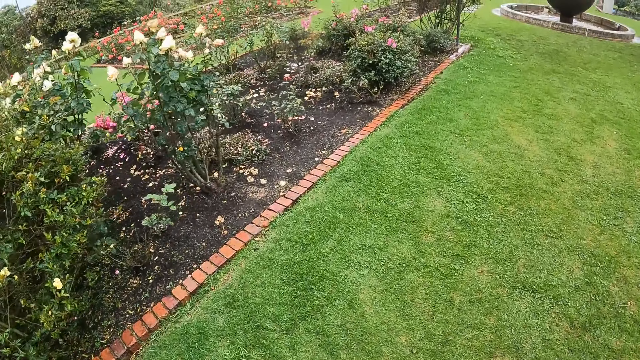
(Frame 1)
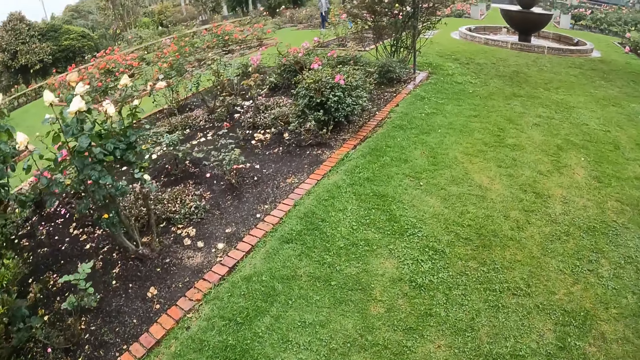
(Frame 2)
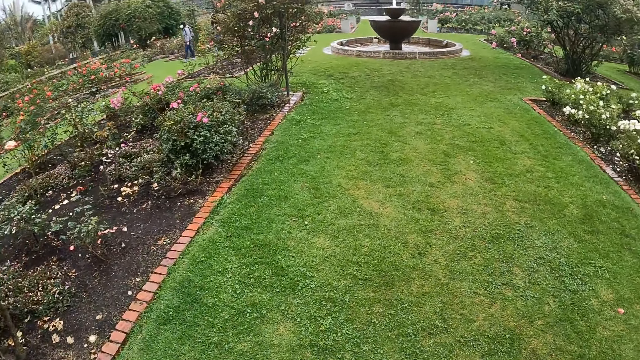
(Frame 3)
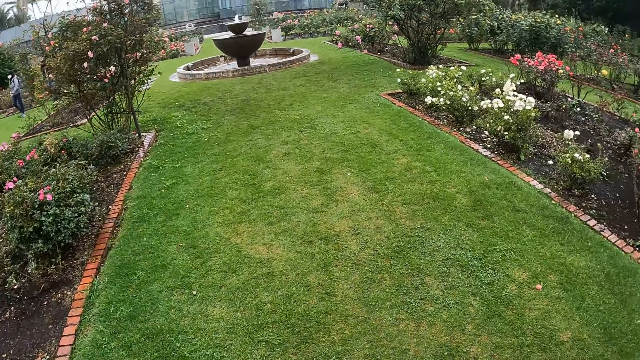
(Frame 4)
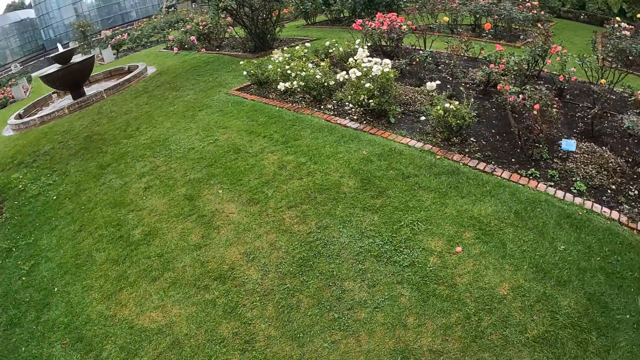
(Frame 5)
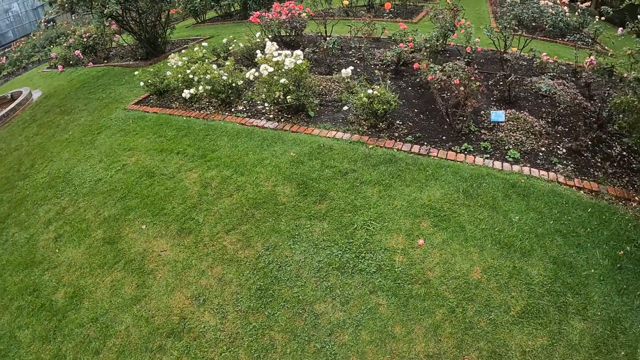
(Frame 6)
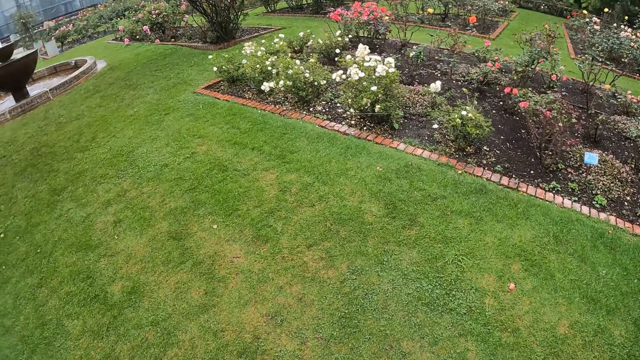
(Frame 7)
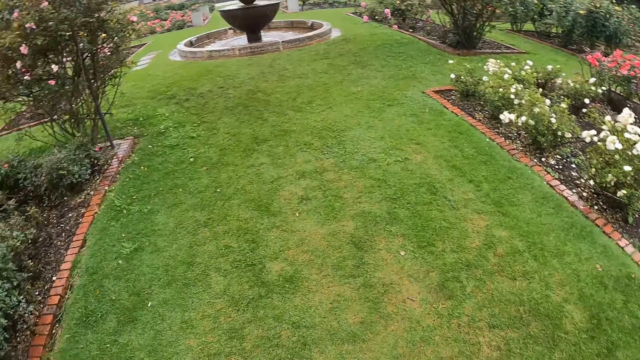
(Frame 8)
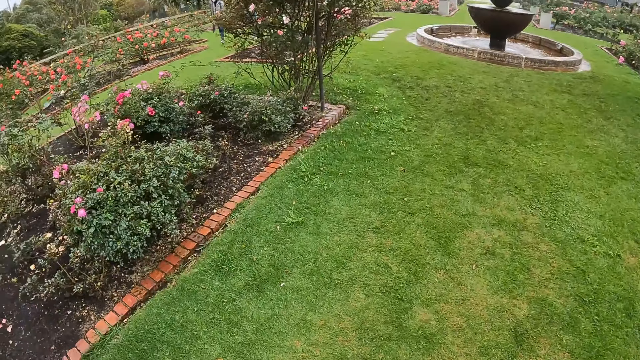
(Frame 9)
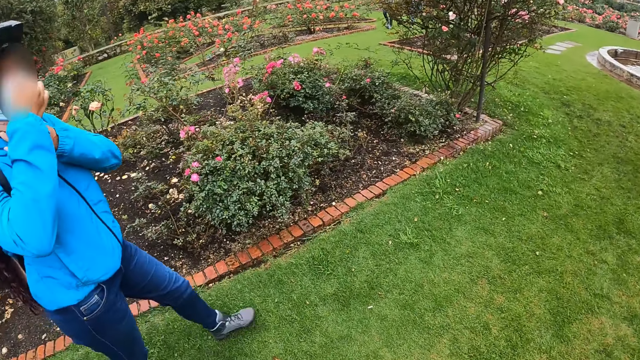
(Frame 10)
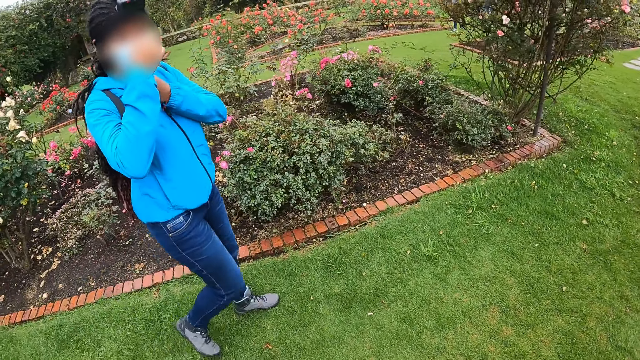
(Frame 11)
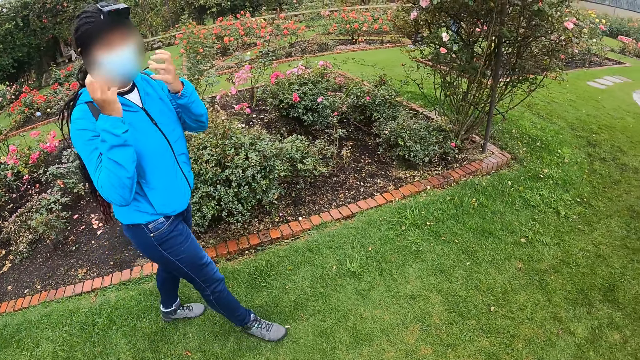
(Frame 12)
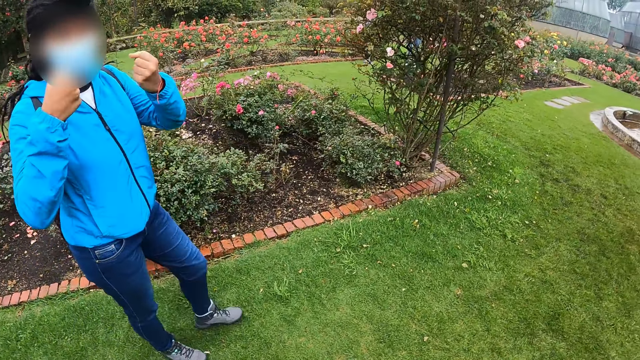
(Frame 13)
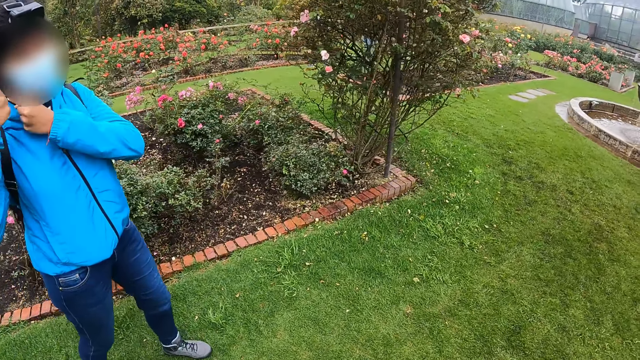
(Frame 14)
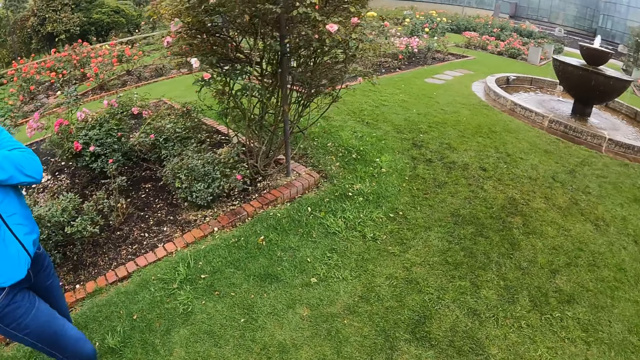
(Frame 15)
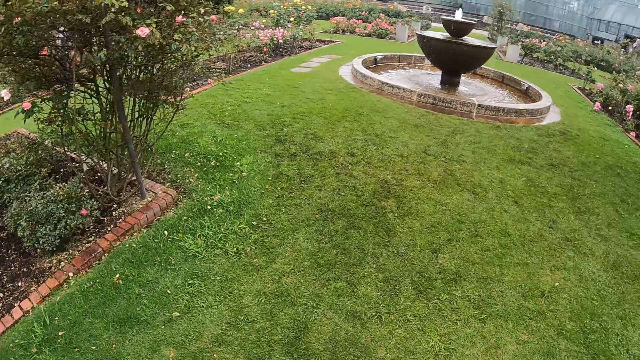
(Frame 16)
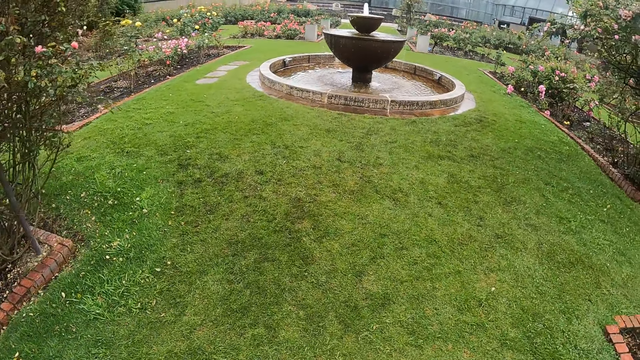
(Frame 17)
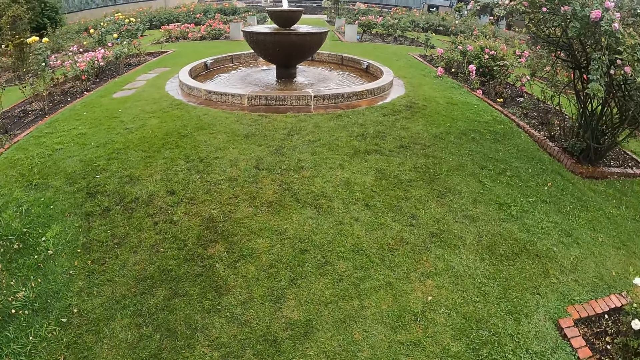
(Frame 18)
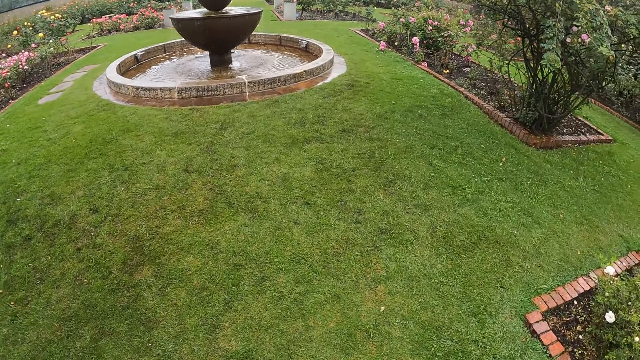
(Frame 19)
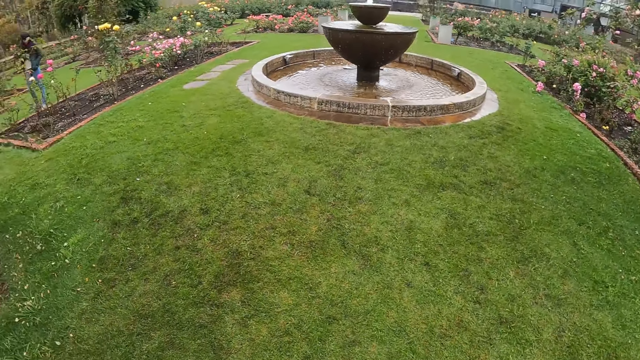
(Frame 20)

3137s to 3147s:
The camera wearer turns to the side. A woman walks around. The woman interacts with the camera wearer. The camera wearer walks around.

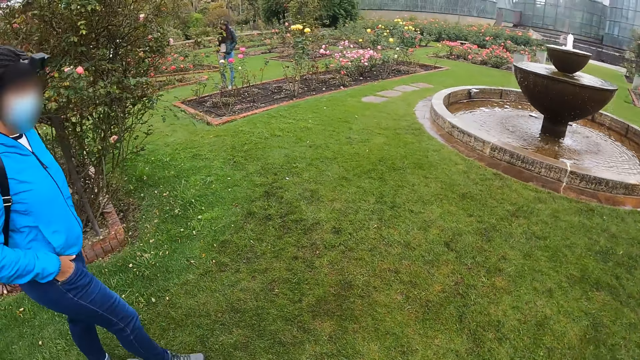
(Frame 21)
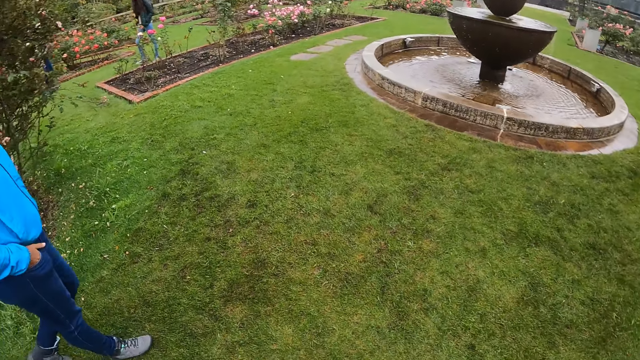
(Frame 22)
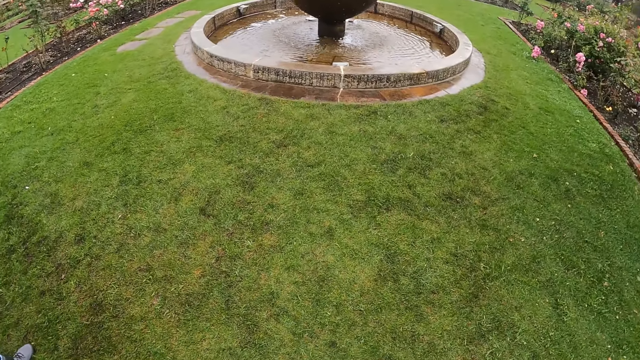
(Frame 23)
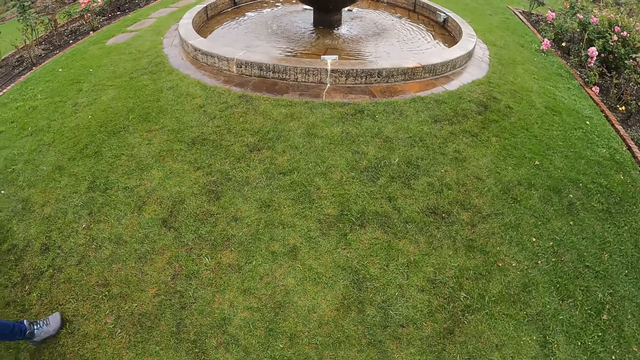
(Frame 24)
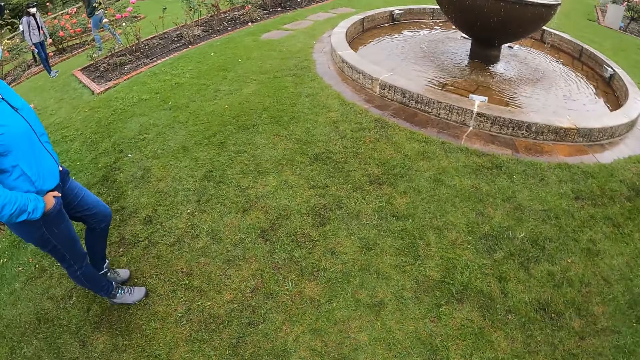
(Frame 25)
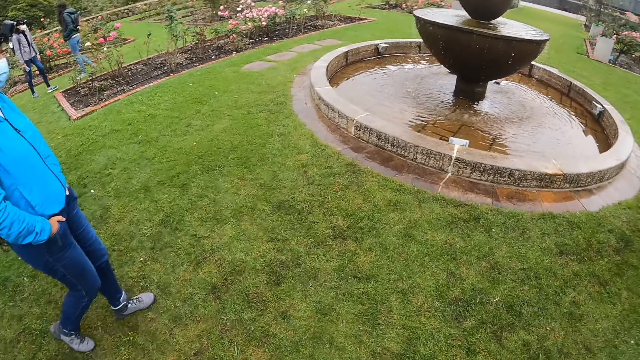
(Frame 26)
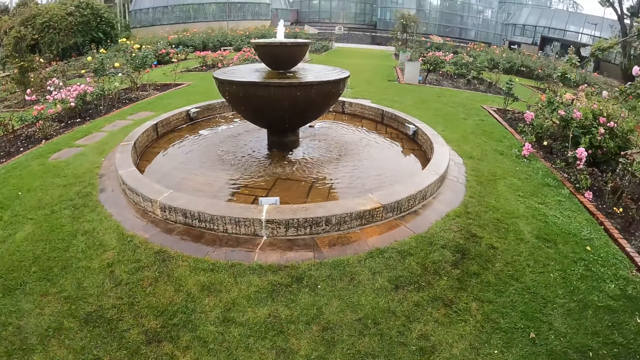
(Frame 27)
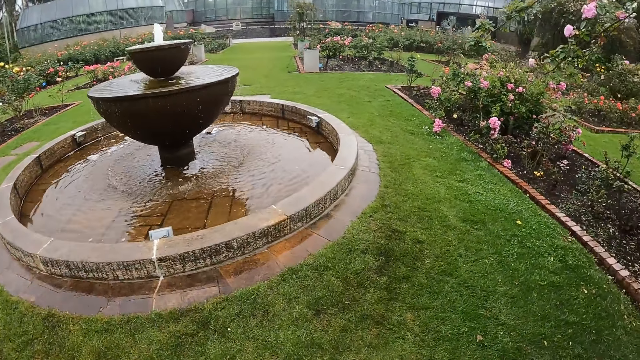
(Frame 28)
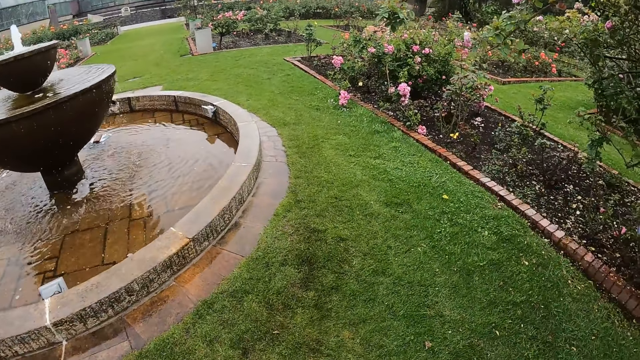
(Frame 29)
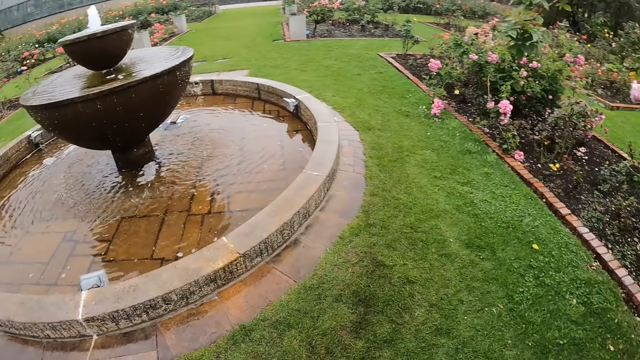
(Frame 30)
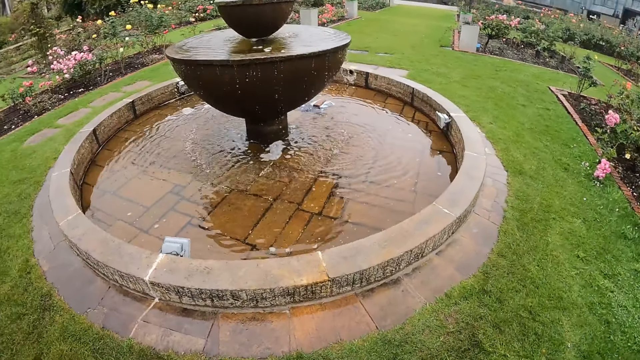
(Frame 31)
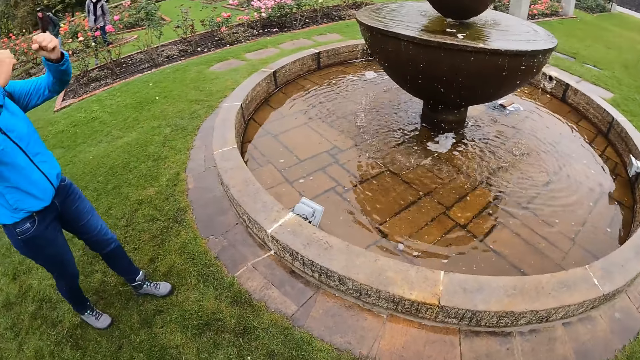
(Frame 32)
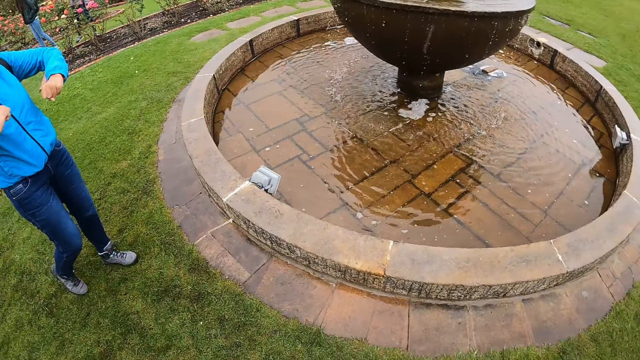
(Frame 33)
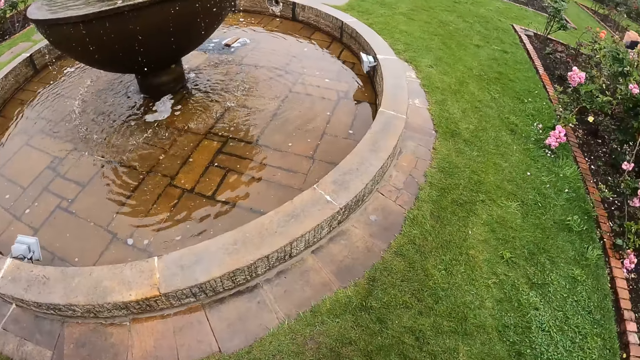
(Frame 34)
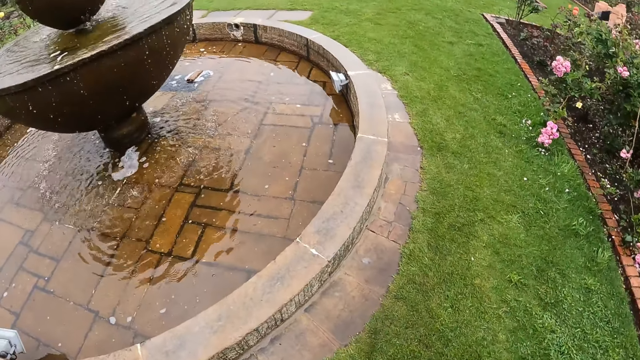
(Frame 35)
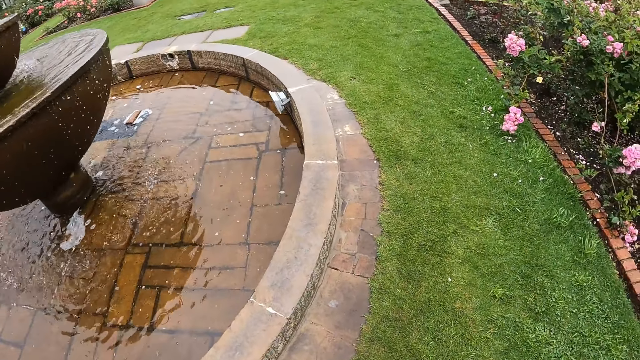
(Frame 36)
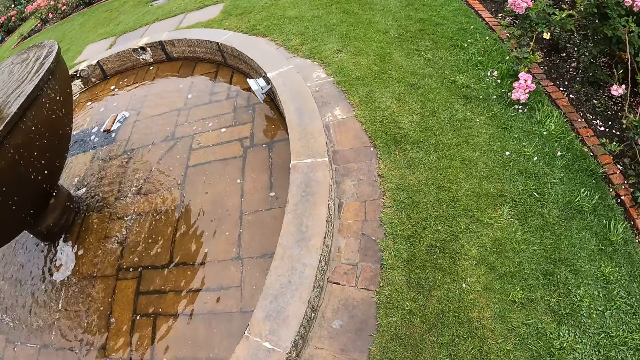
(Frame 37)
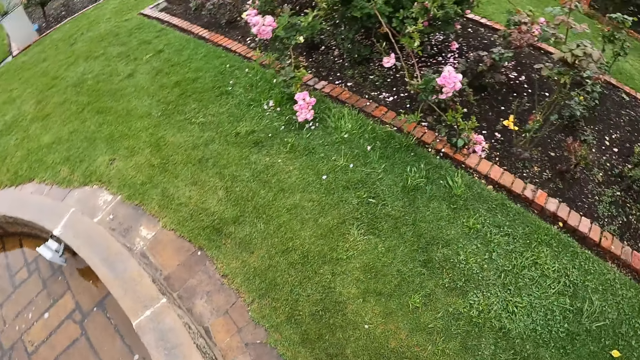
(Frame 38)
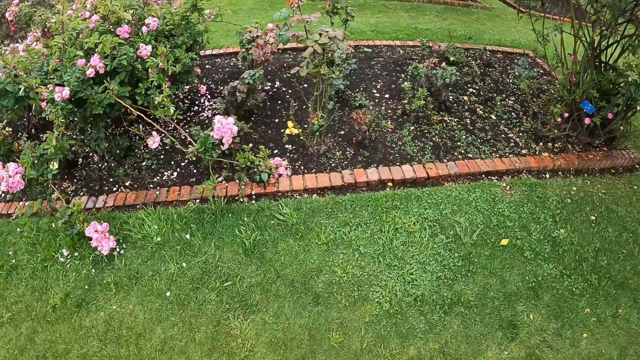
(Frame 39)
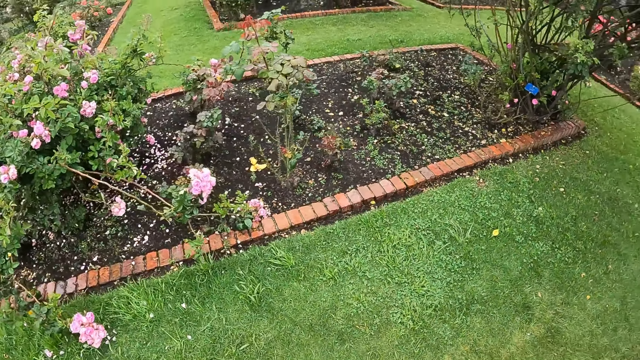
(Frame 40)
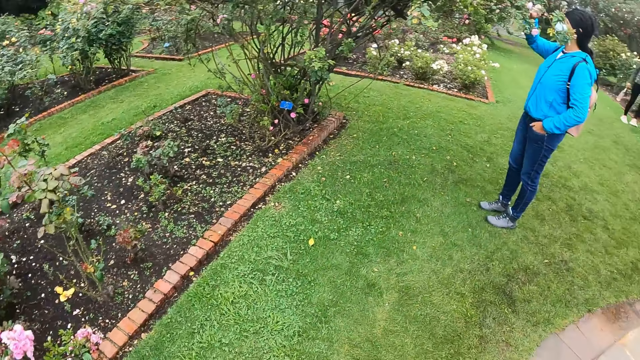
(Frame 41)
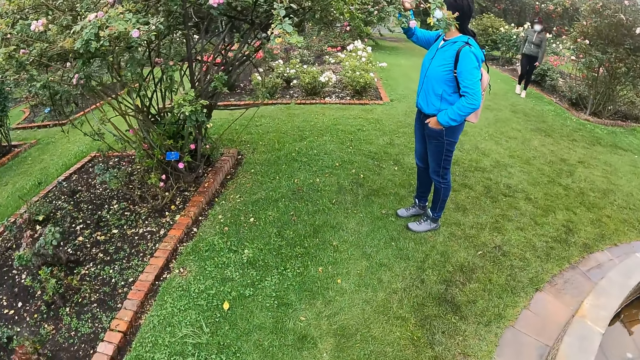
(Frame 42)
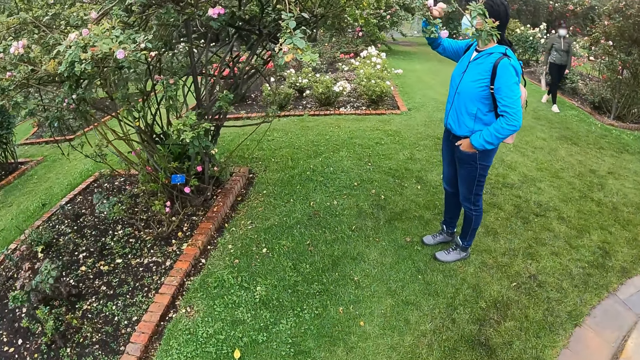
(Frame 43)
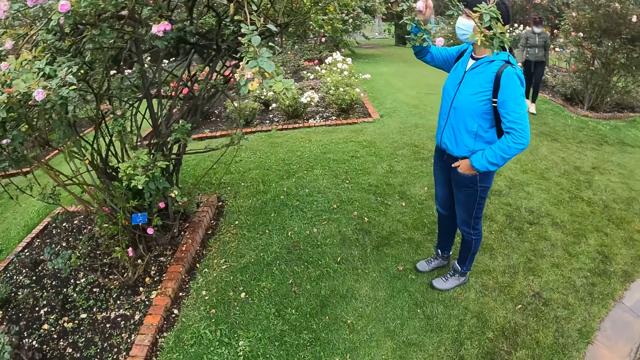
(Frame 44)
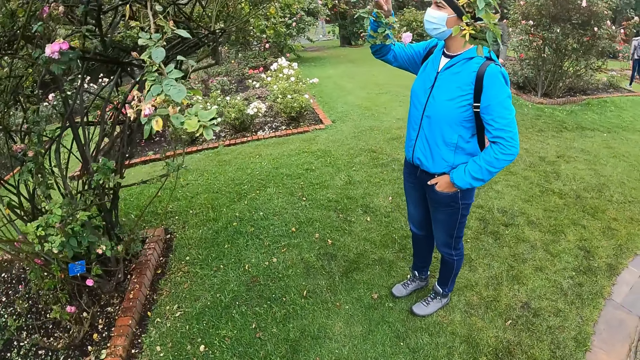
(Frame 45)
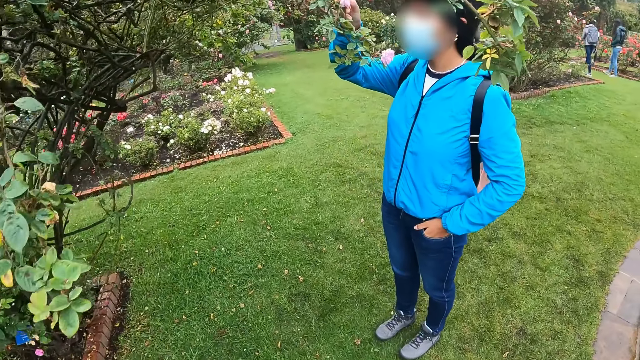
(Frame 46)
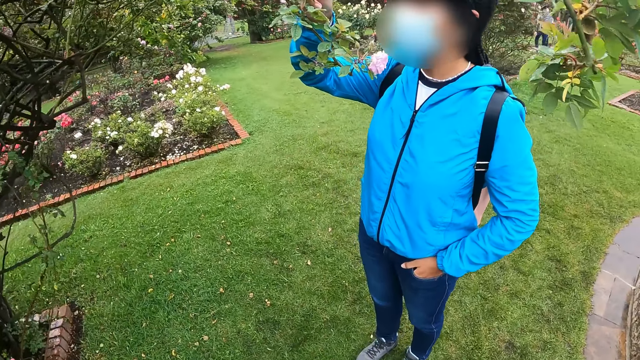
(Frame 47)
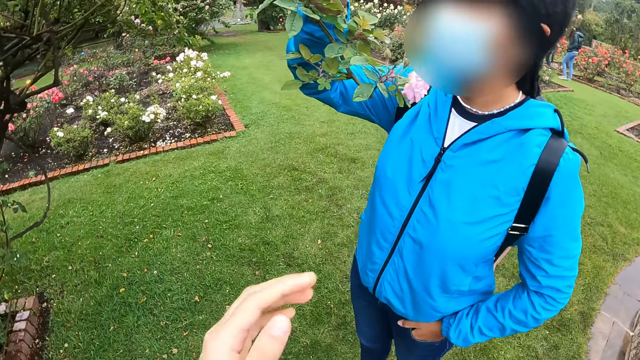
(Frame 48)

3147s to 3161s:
The camera wearer turns to the side. They walk around. A woman walks around. The camera wearer walks around. They turn around. The woman touches a flower on a tree with her right hand. The woman holds the flower on the tree. The camera wearer walks around.
